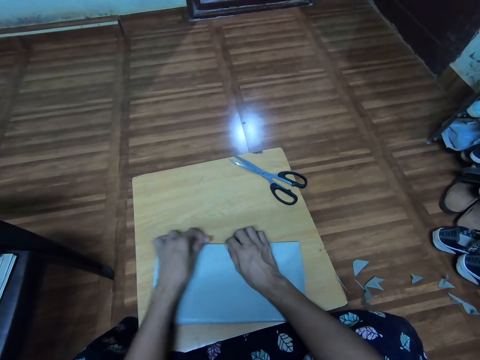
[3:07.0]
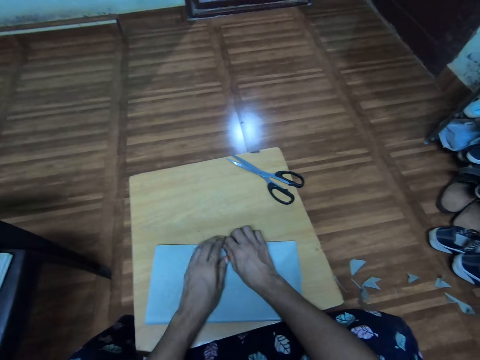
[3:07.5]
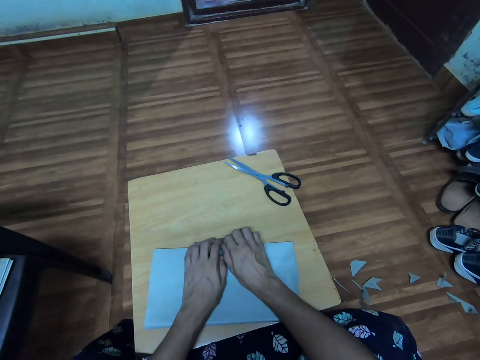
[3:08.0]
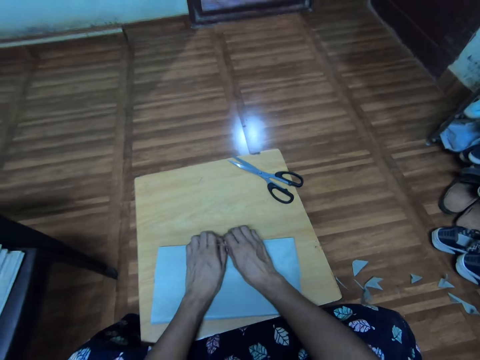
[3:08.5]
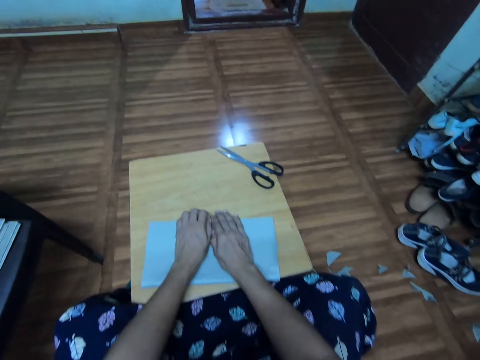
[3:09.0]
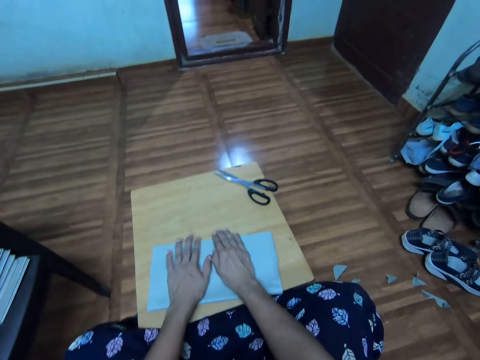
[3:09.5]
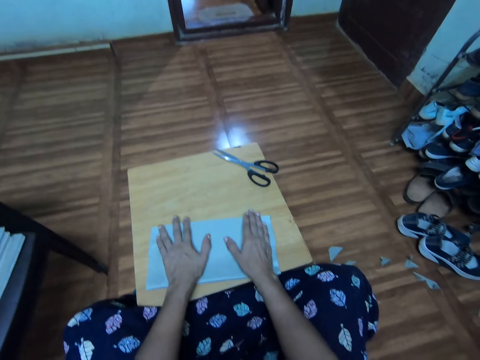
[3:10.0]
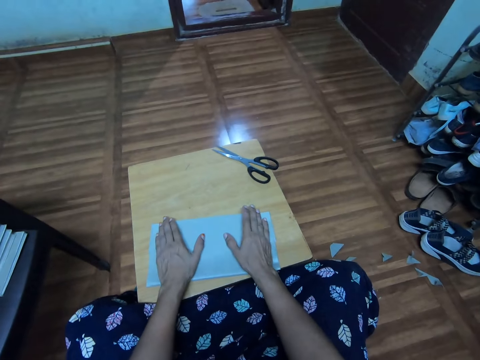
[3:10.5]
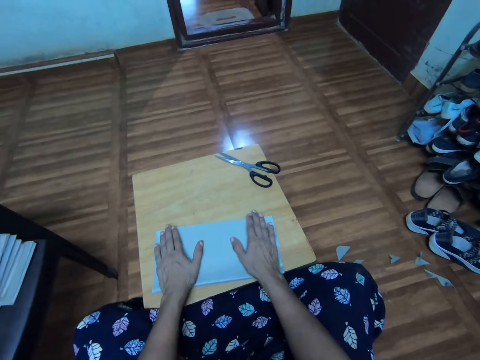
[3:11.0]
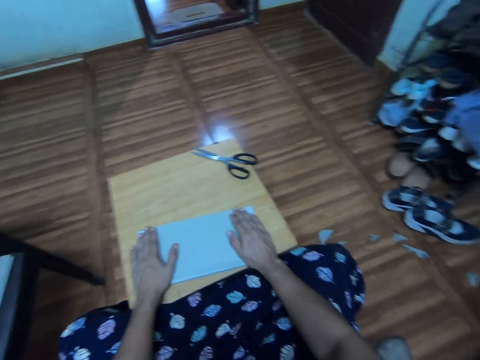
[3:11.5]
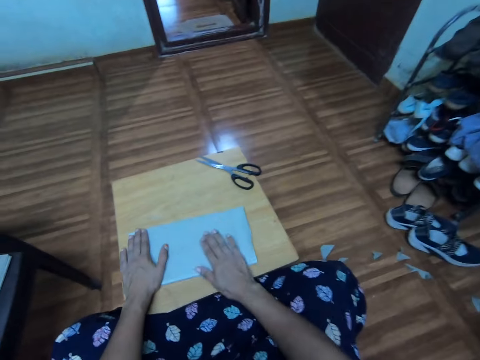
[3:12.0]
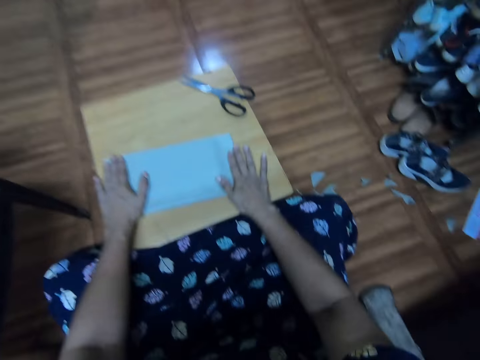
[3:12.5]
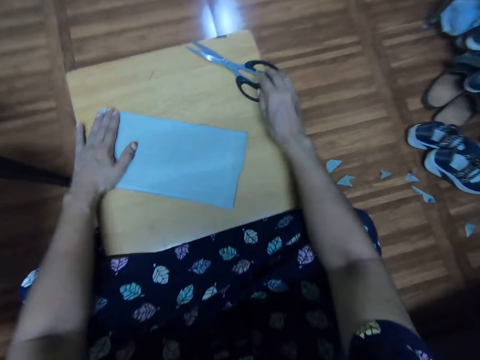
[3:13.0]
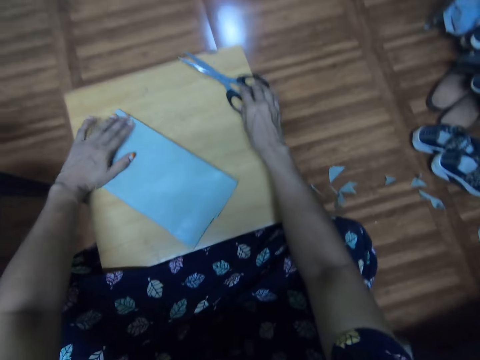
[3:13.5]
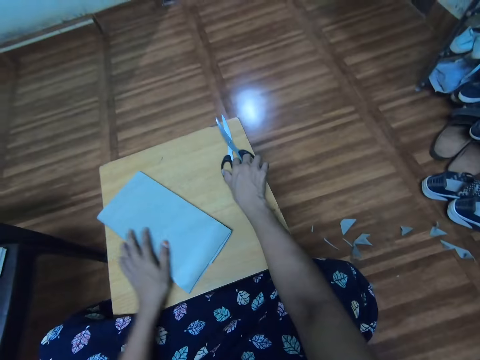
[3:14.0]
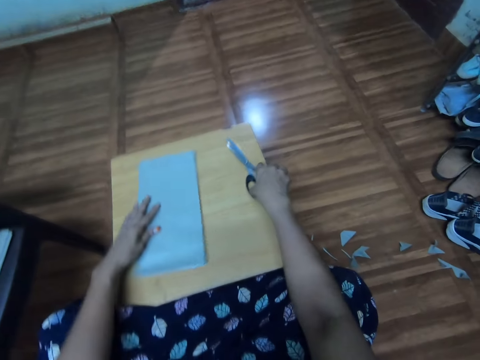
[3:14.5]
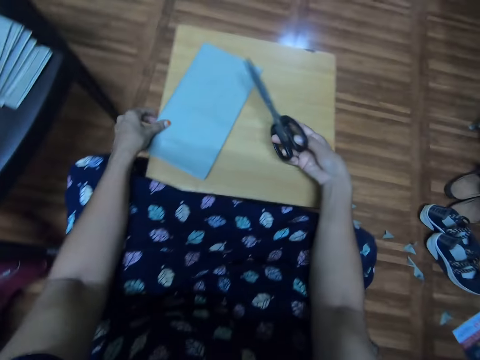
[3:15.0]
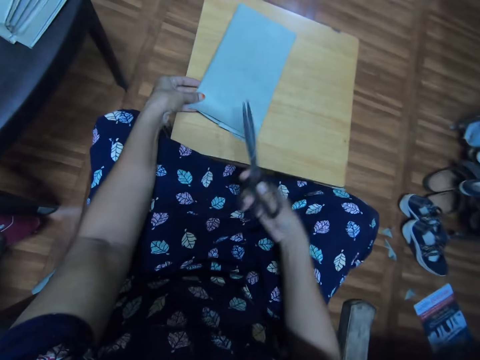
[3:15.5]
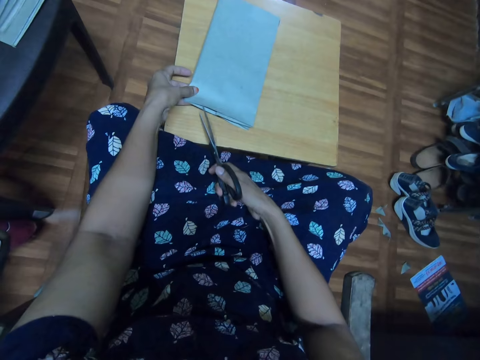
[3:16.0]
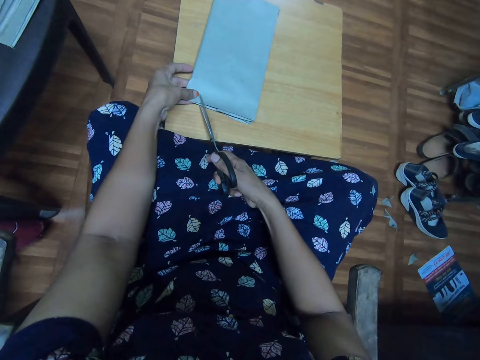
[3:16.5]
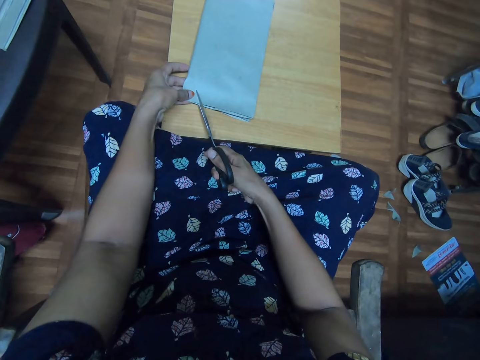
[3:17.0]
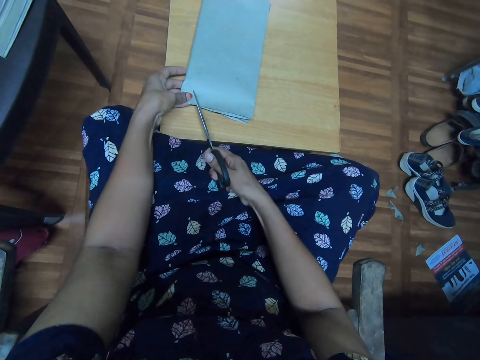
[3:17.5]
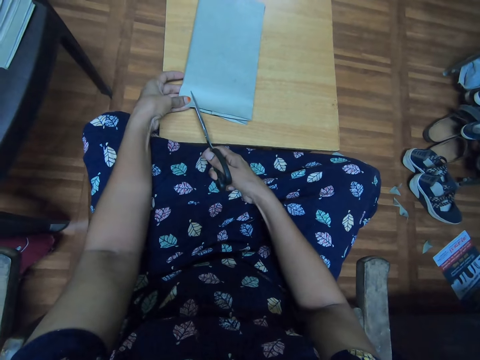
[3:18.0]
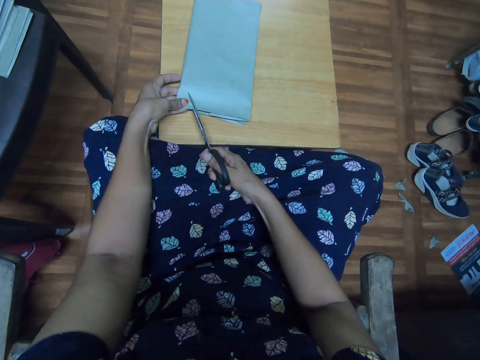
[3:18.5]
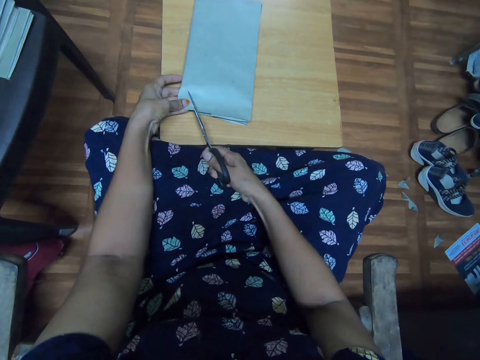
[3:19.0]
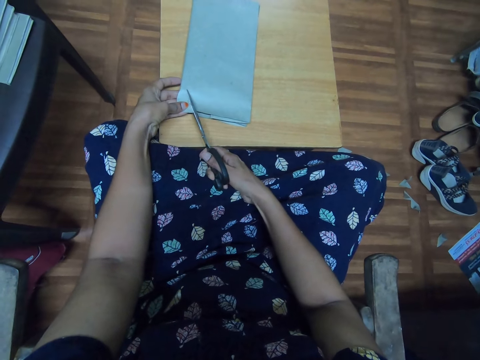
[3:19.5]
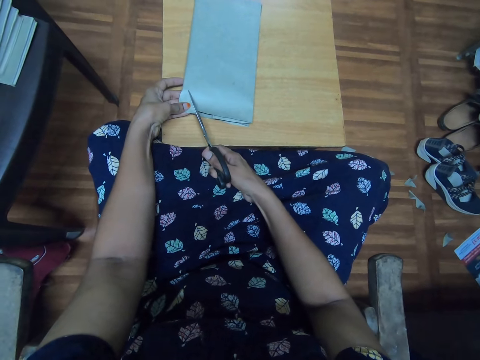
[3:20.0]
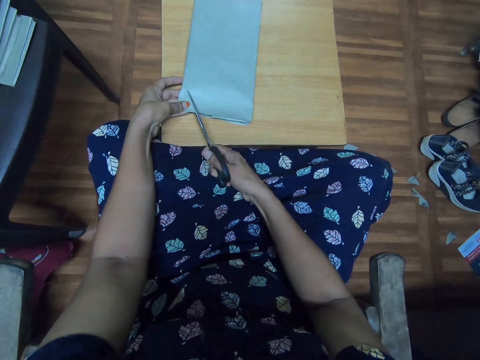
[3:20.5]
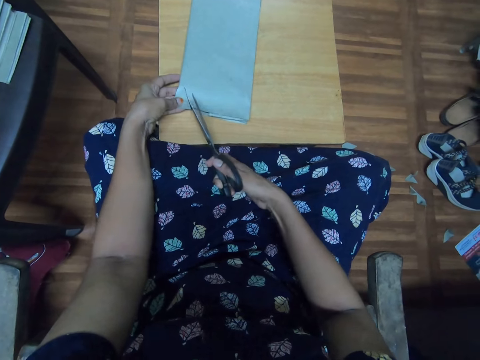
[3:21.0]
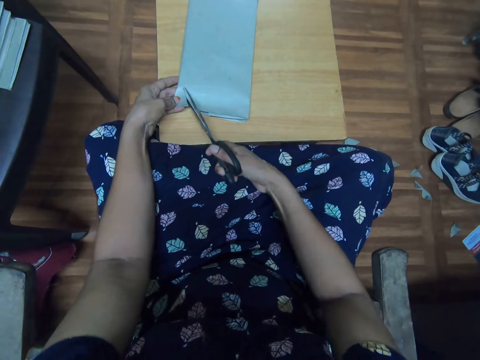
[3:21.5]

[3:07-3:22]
The camera wearer straightens the book cover with hands. They hold the book with both hands. They nip the book on the table with the left hand. They pick up a pair of scissors on the table with the right hand. They cut the corner of the cover paper with the pair of scissors.

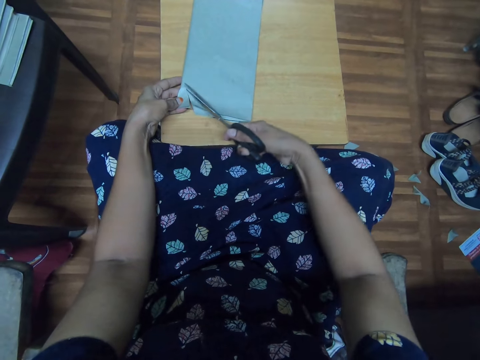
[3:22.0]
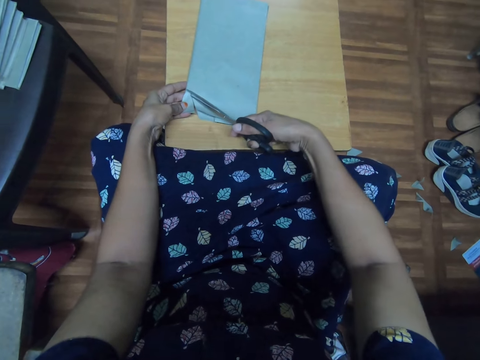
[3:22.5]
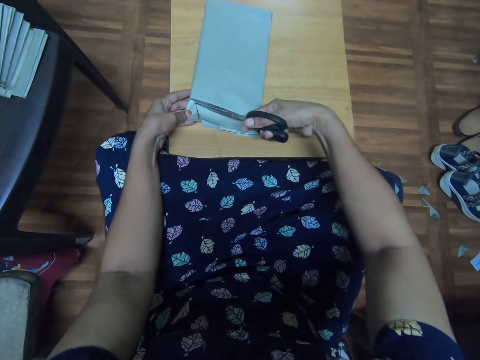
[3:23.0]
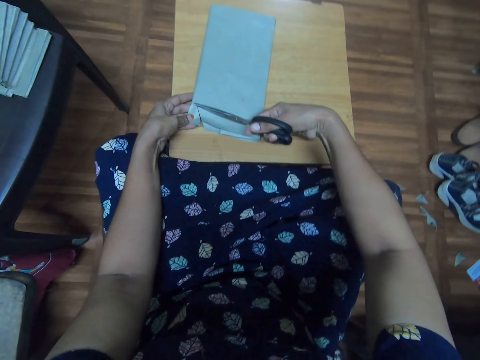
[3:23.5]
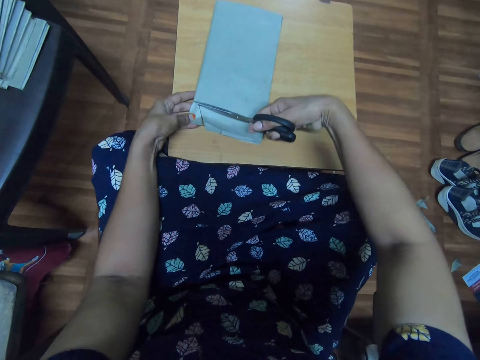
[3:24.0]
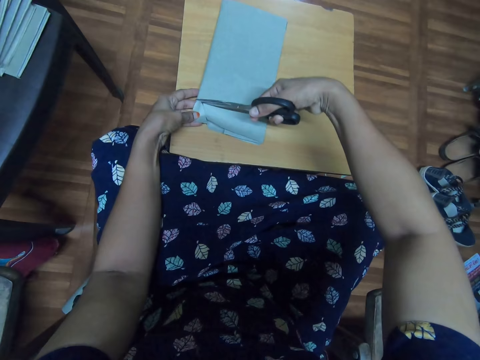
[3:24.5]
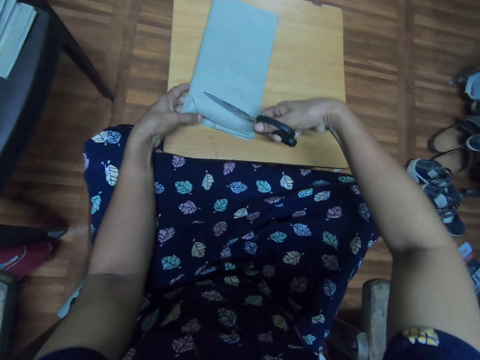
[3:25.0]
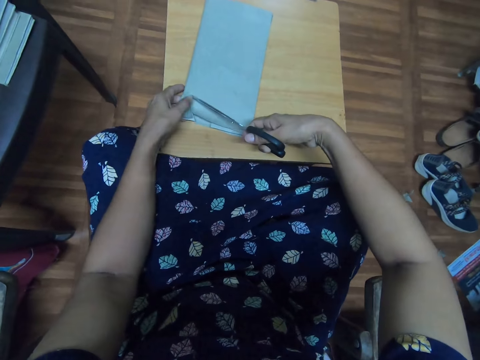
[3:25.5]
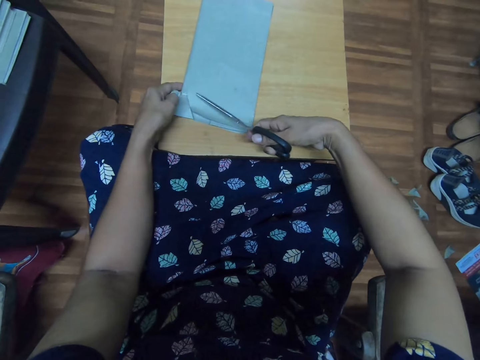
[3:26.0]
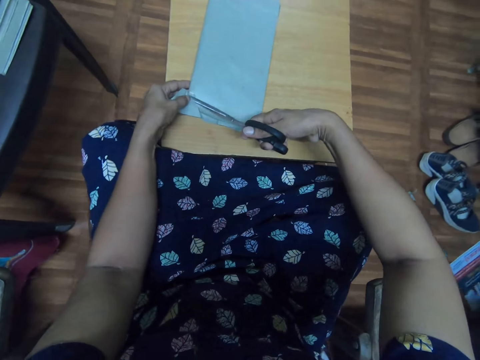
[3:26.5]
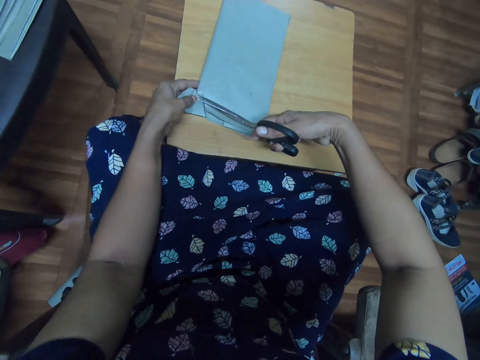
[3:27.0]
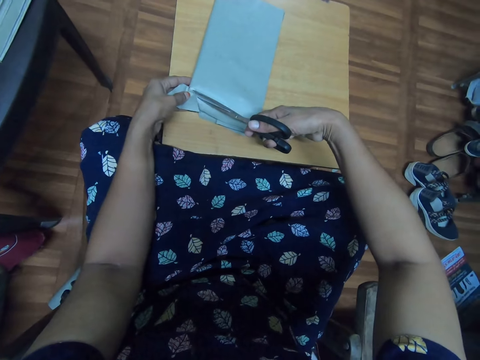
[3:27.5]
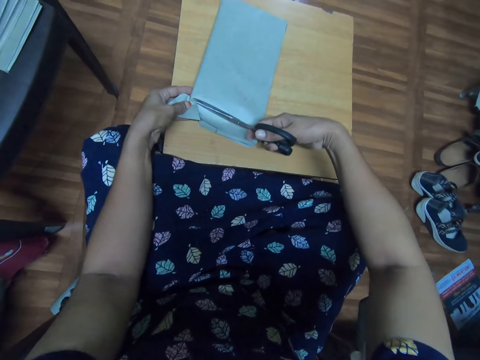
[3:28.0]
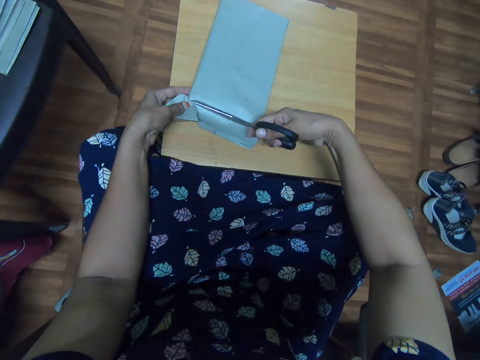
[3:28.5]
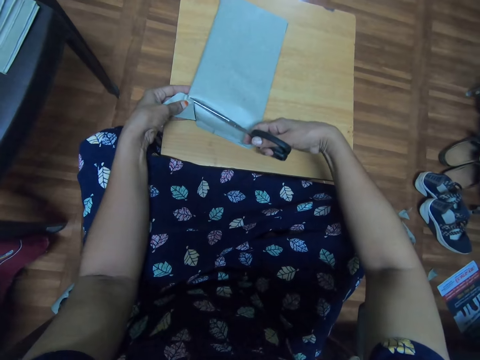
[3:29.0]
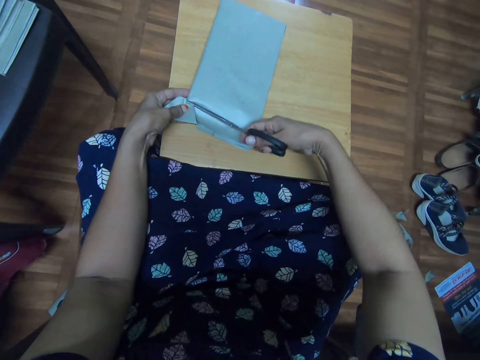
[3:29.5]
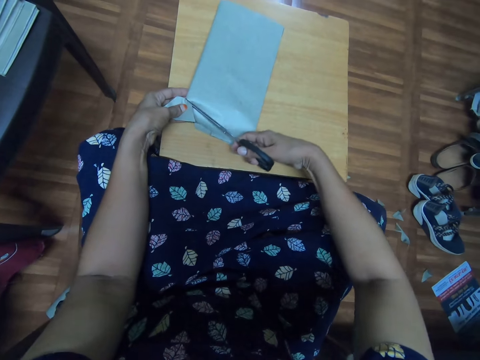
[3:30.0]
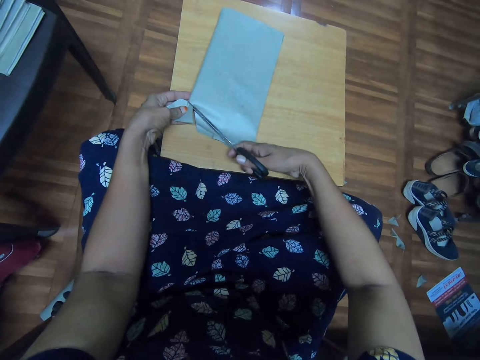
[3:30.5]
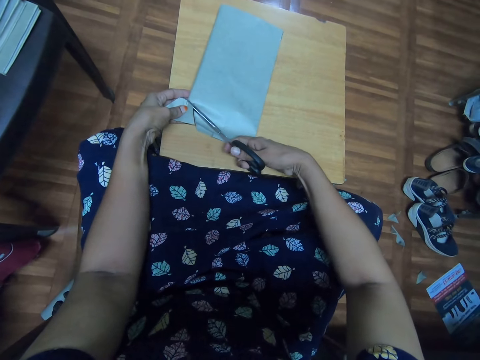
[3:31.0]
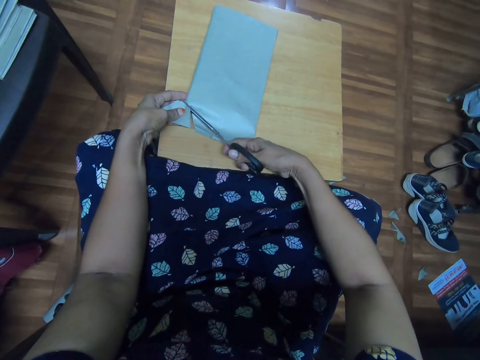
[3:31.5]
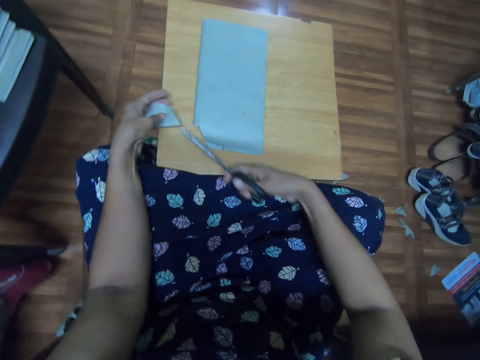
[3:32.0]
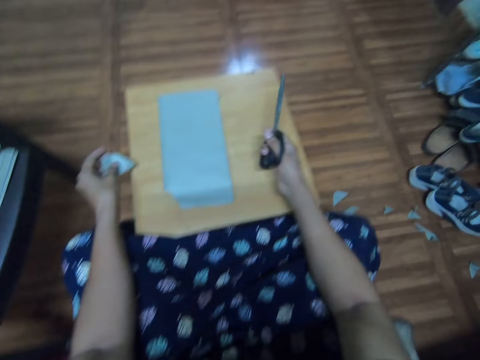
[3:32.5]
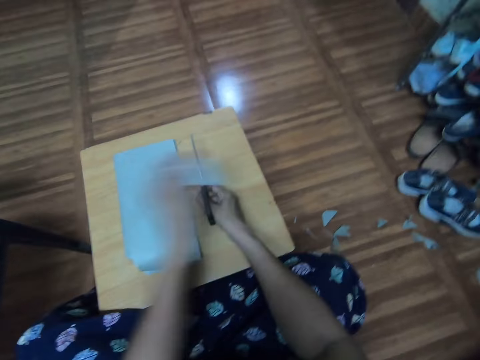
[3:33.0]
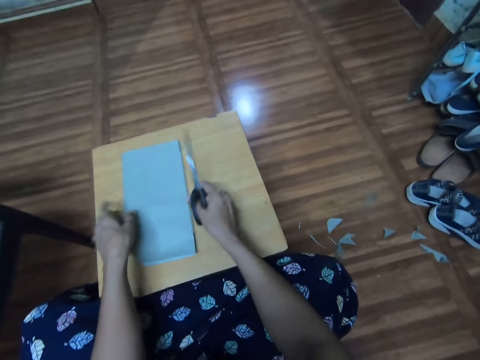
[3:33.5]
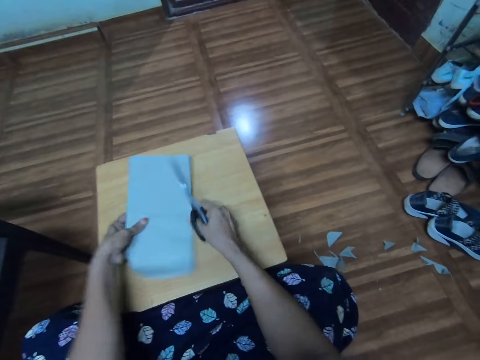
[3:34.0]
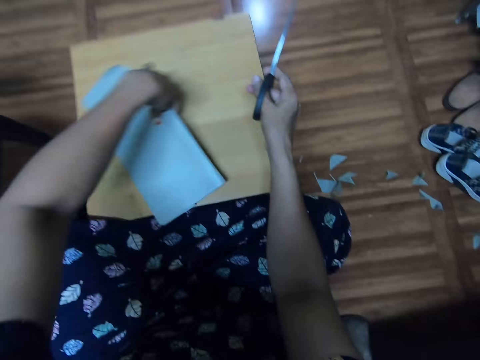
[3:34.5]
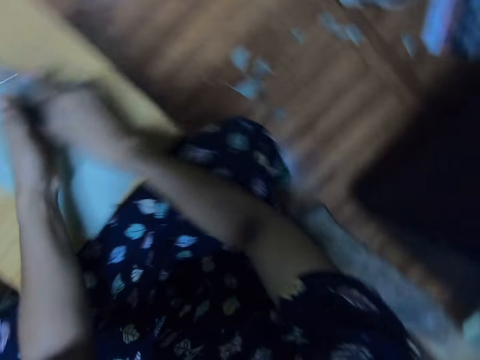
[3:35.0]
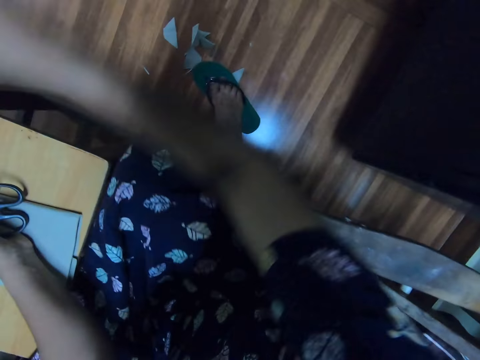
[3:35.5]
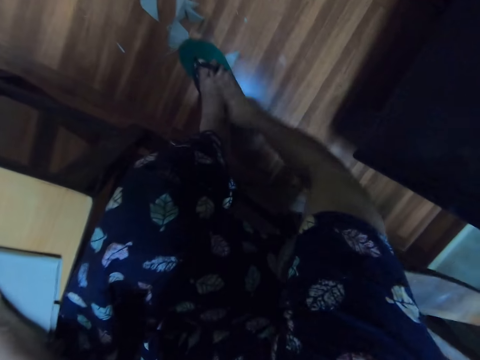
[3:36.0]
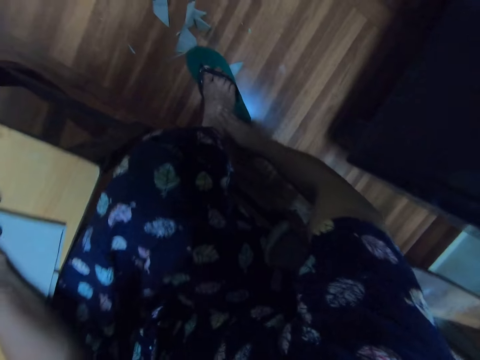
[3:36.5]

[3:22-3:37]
The camera wearer removes a piece of paper. They throw the piece of cover paper on the floor with the left hand. They hold the book on the table with both hands. They hold a book cover. They spin the book on the table with the left hand. They turn the book cover. They stare around. They pass the pair of scissors in the right hand to the left hand. They scratch the leg with the right hand.
